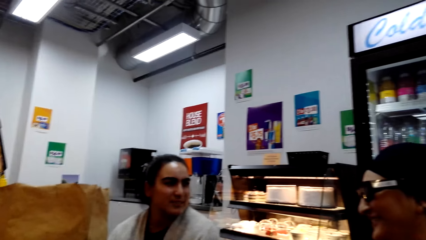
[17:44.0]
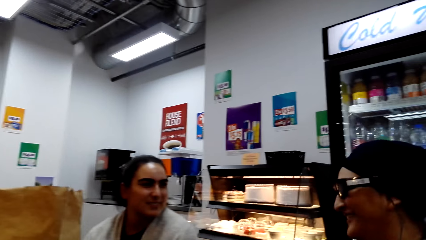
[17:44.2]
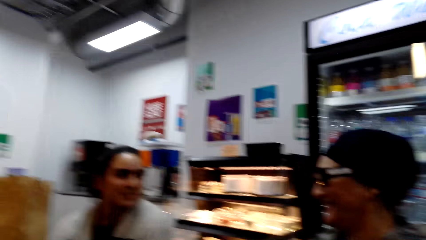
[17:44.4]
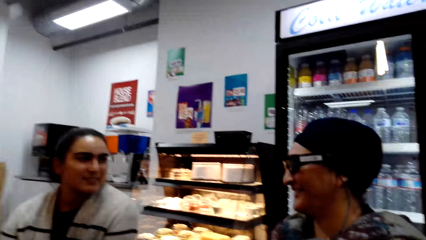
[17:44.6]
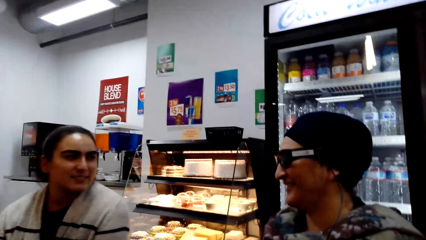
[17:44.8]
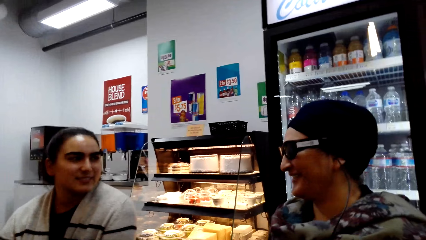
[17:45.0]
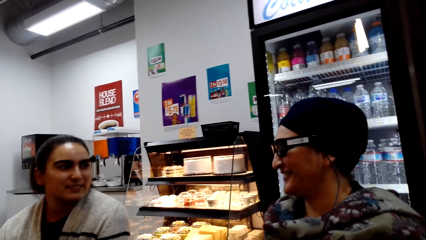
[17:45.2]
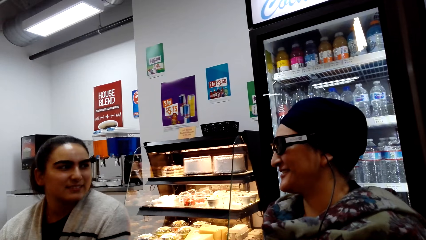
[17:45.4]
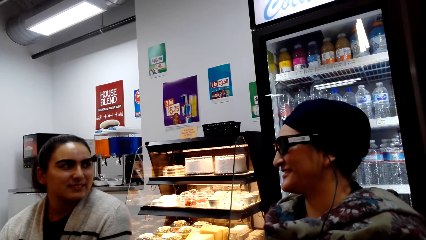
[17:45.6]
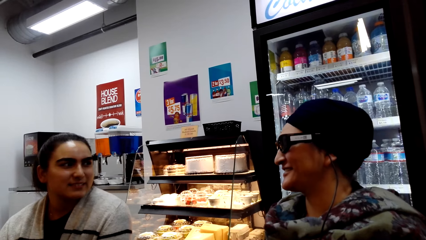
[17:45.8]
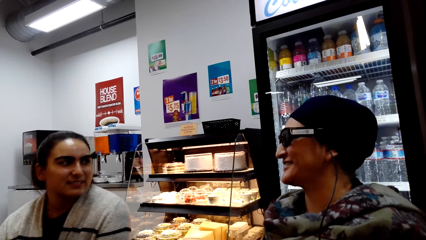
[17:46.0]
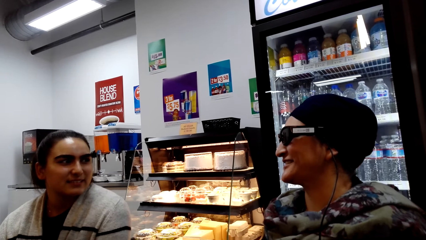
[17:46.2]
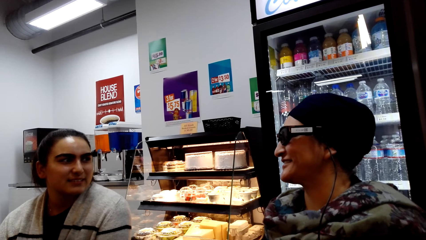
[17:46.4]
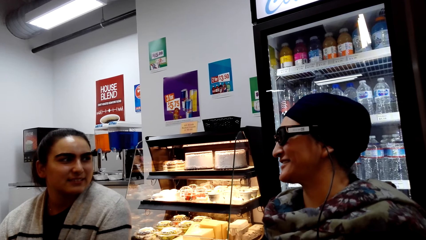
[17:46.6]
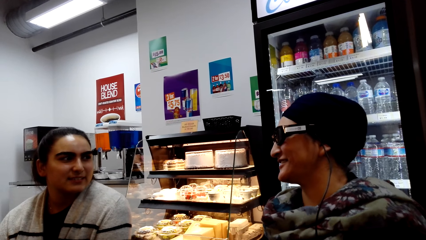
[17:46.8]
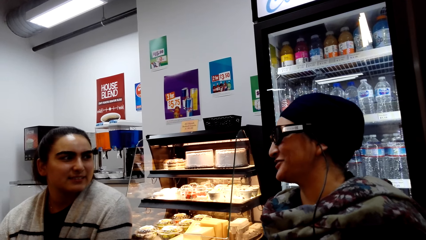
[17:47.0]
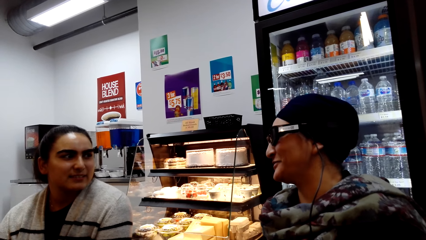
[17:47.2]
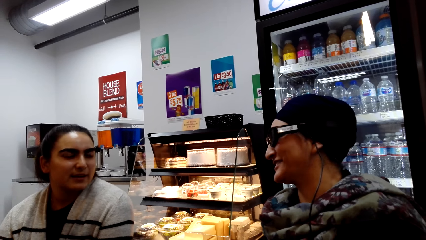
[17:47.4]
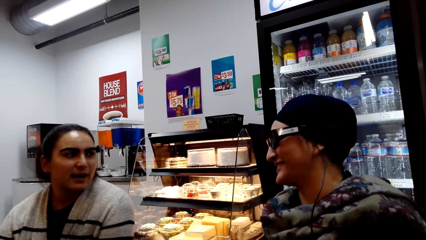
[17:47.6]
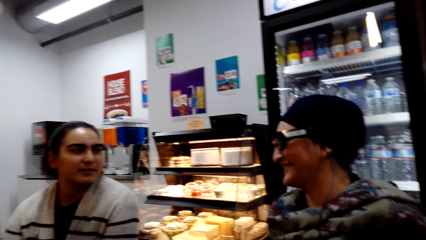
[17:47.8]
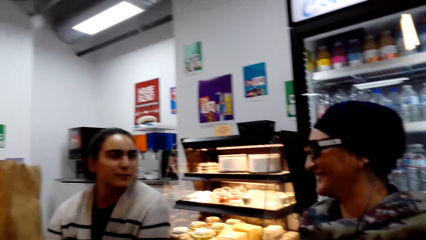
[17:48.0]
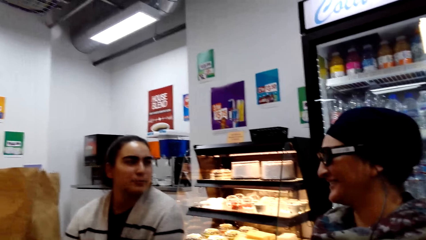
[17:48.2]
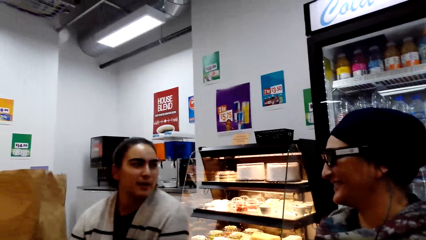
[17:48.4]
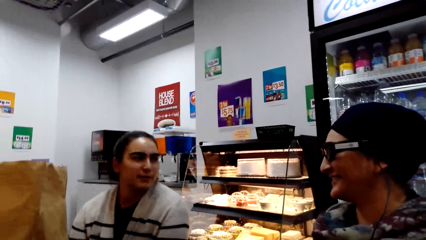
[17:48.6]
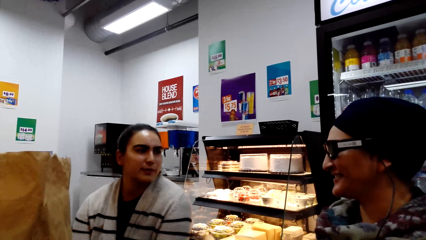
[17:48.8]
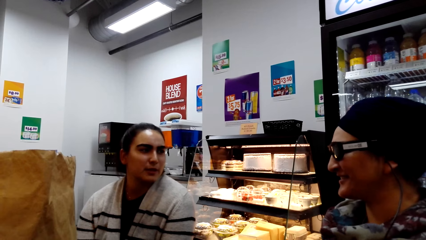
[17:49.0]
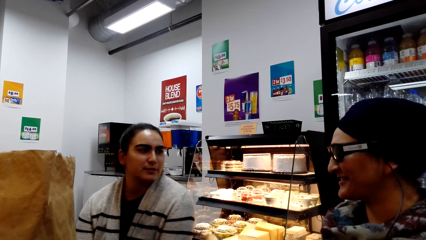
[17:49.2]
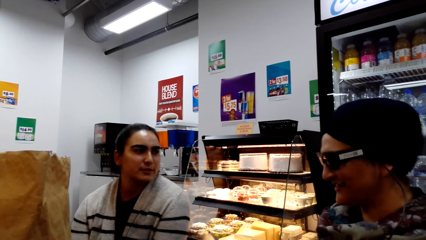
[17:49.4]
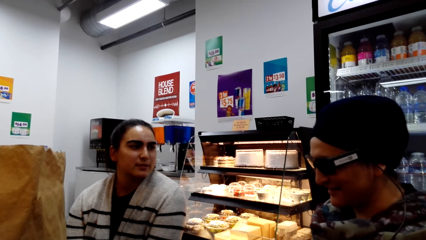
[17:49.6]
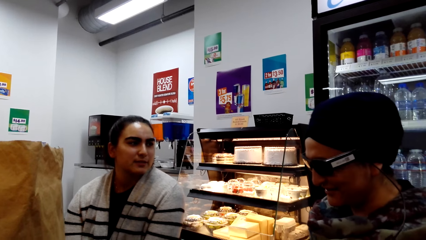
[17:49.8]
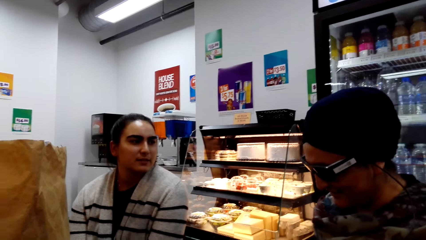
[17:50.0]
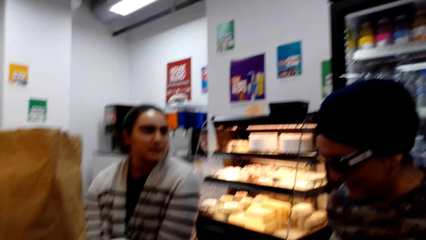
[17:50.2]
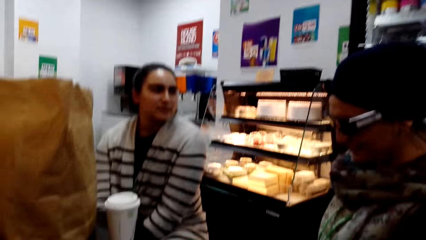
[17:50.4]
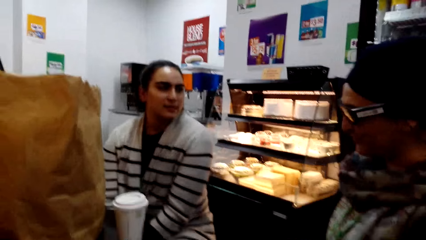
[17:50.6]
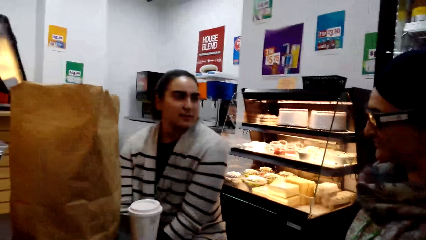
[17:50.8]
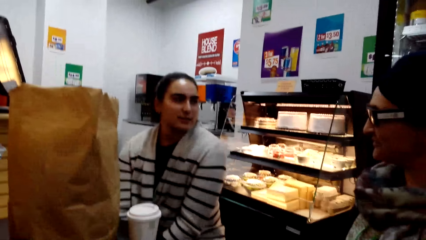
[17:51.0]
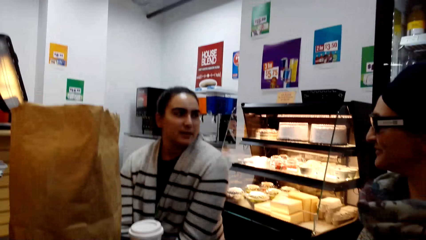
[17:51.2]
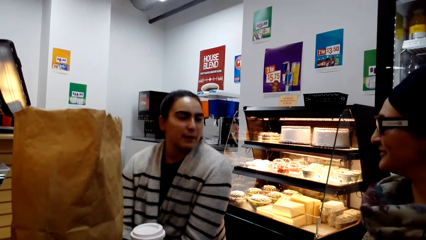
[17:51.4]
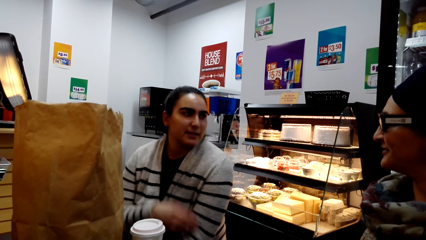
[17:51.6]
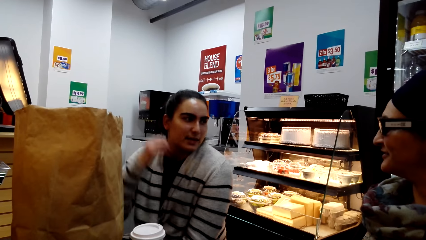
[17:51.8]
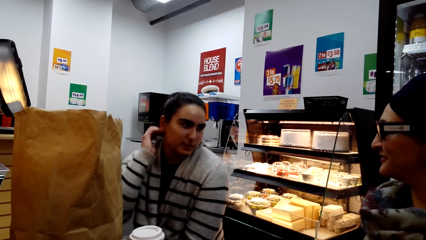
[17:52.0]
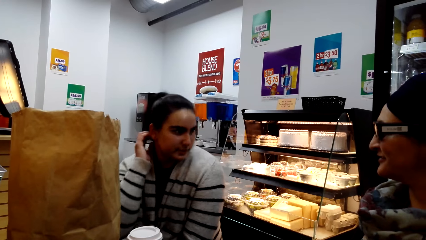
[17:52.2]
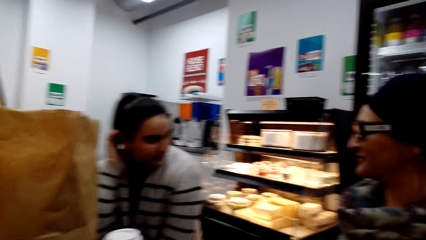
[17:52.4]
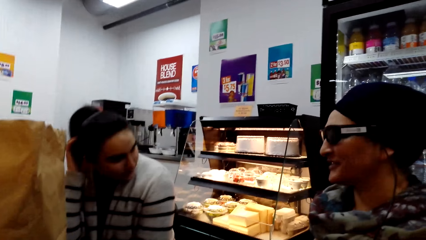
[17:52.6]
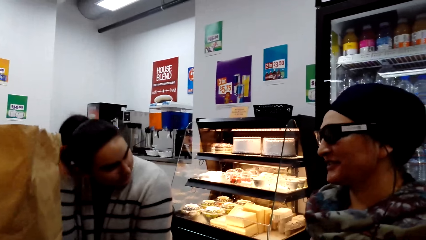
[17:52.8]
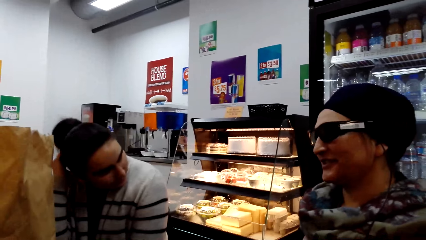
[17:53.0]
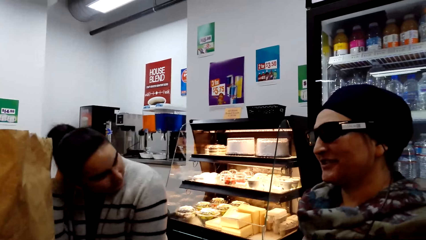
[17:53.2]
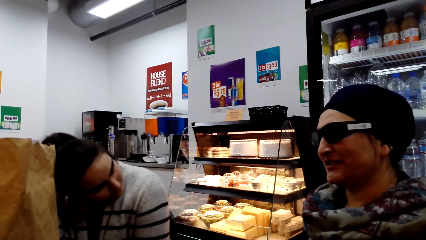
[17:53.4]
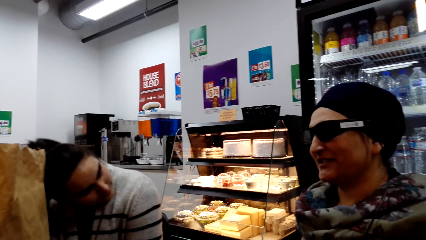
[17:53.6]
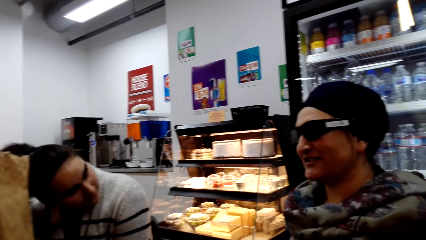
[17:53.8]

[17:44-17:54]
A woman dialogues with another woman.

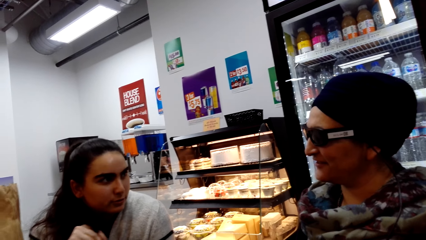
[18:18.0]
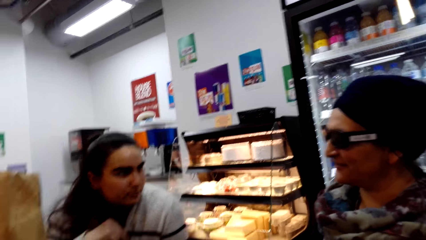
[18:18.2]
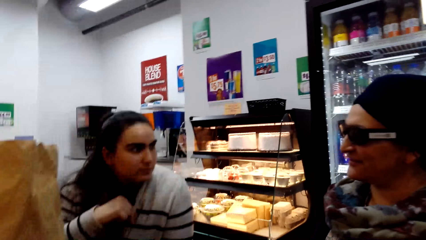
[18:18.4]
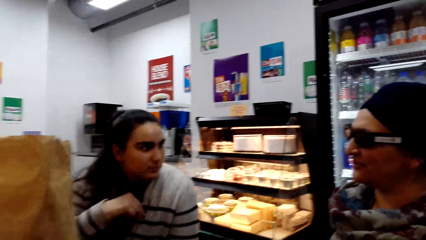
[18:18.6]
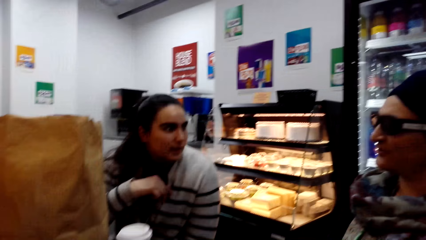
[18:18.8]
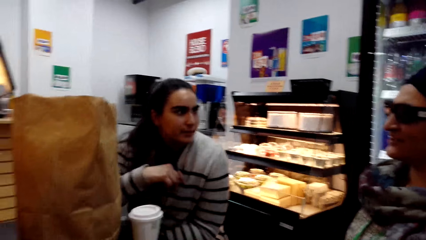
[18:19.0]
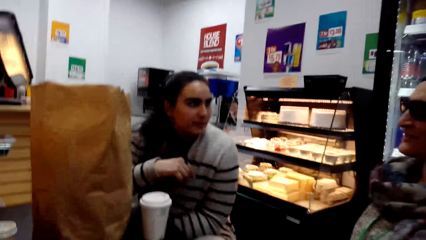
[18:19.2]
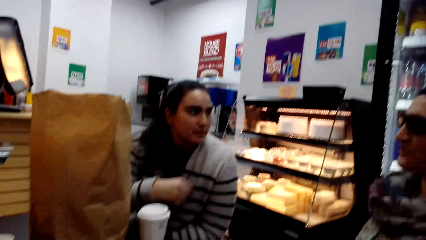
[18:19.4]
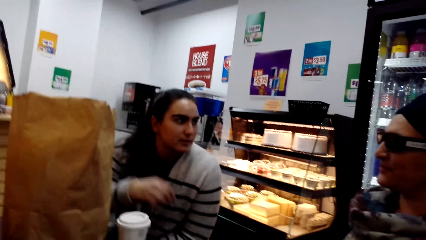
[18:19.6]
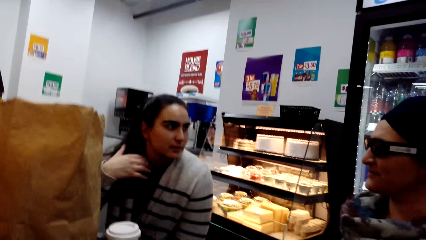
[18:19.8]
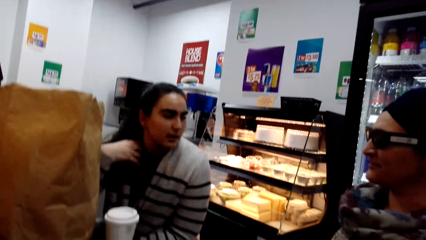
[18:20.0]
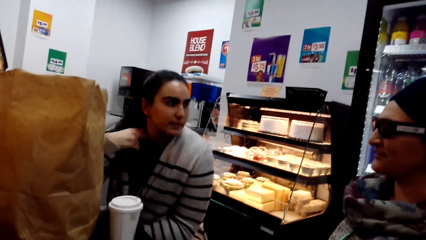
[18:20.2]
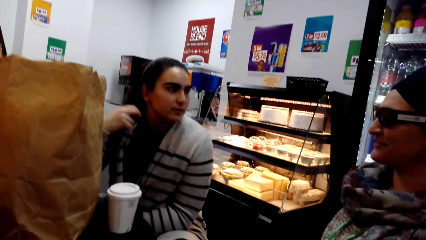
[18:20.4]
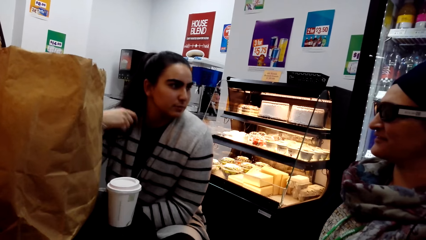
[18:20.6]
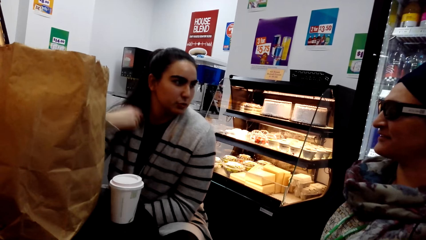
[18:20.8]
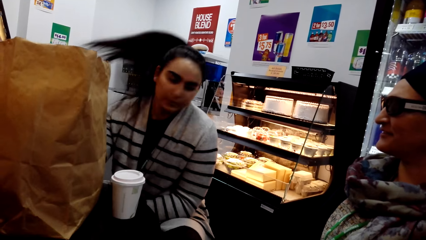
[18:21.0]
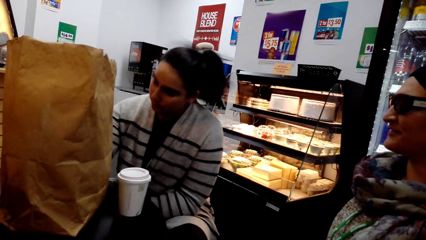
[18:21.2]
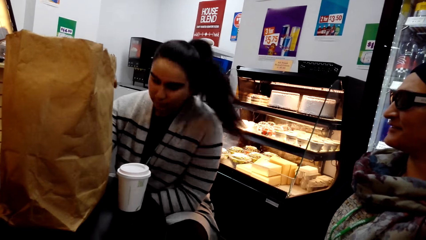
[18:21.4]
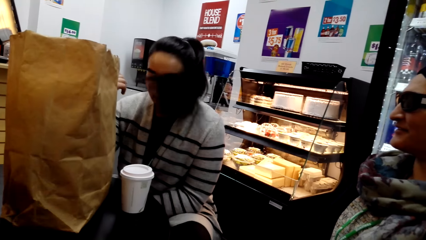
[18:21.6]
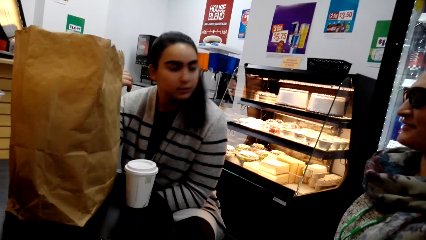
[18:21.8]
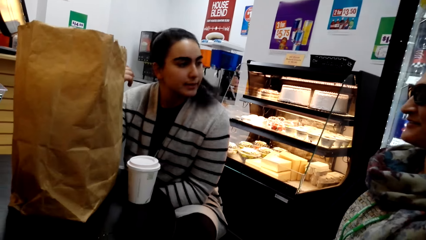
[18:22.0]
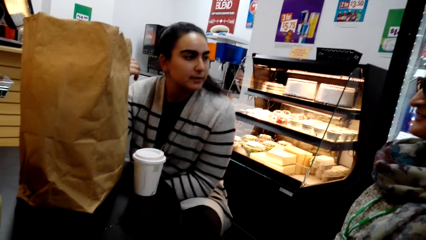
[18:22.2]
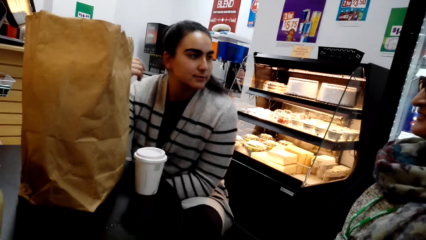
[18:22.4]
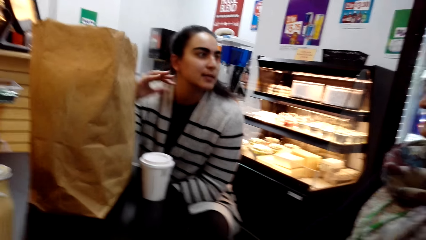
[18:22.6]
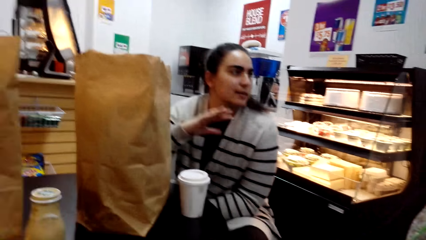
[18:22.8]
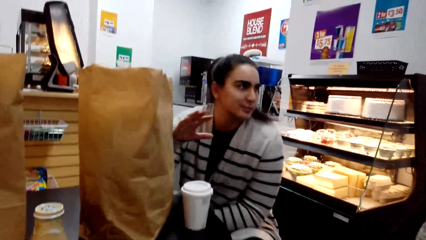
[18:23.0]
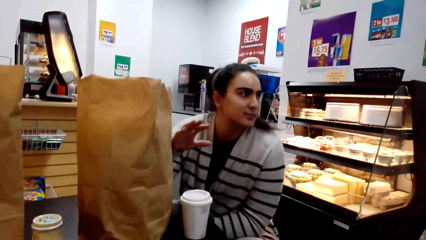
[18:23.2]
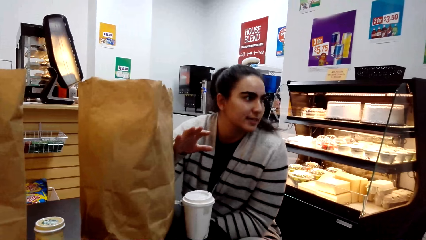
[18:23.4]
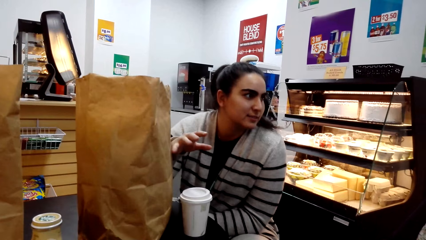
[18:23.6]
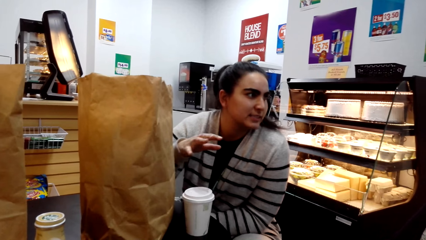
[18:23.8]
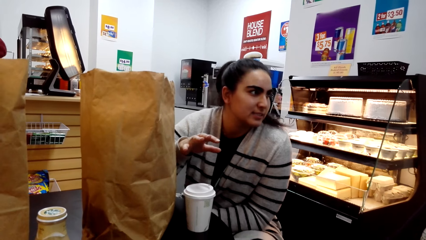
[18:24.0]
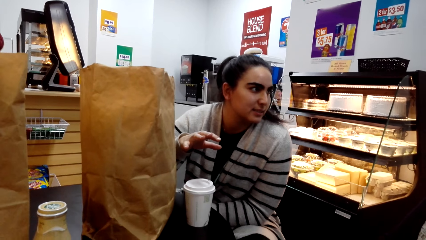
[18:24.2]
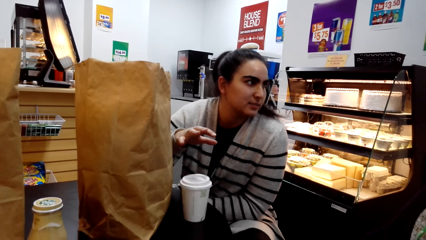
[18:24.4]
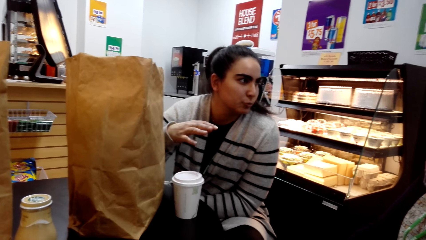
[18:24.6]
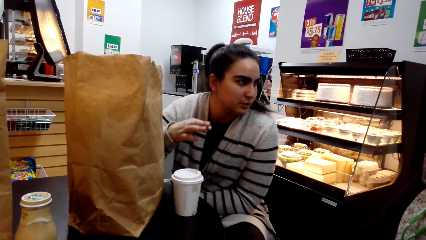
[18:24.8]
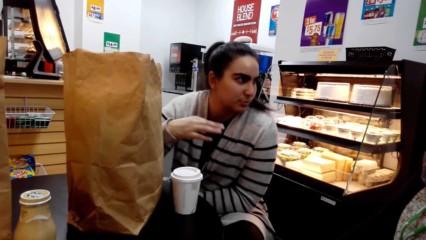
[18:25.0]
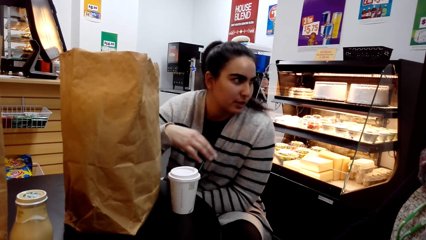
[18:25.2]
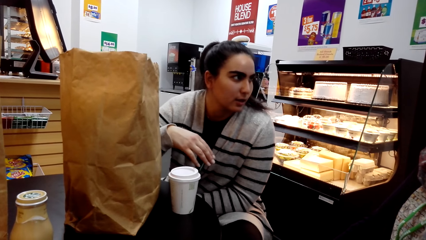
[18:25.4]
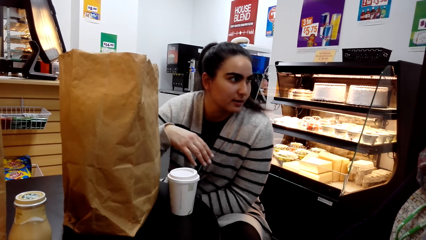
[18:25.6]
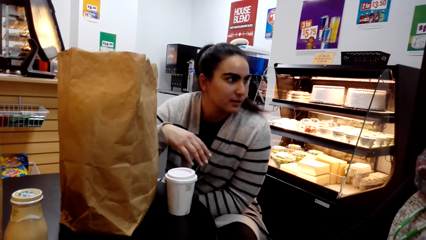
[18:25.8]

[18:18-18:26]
A woman dialogues with another woman. A lady throws the hair at the back.
